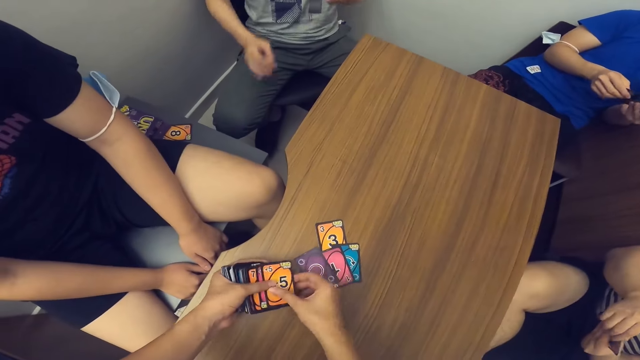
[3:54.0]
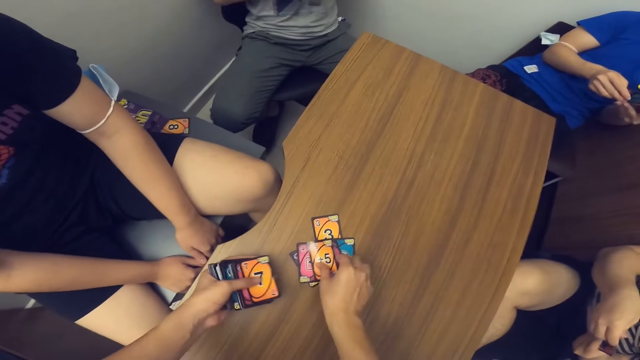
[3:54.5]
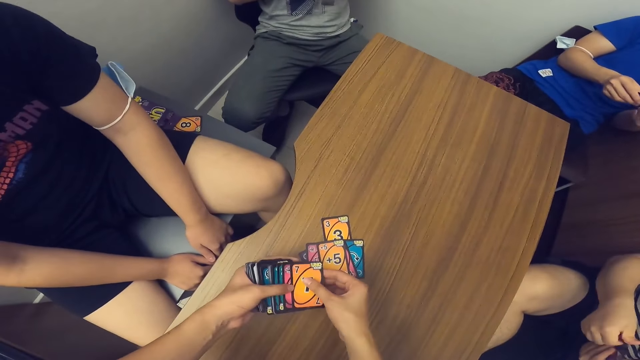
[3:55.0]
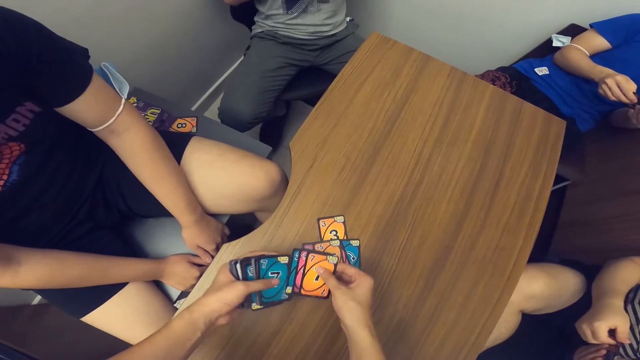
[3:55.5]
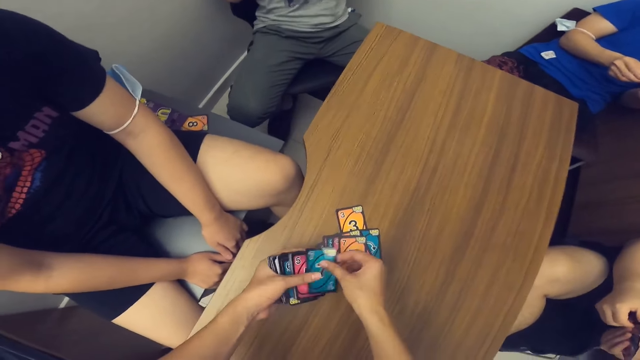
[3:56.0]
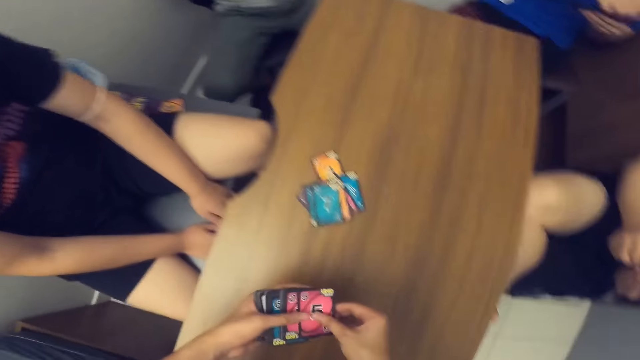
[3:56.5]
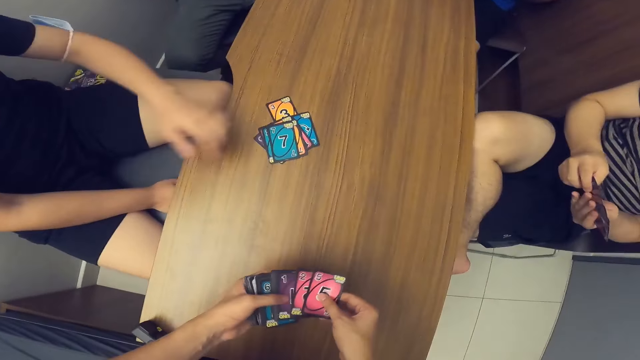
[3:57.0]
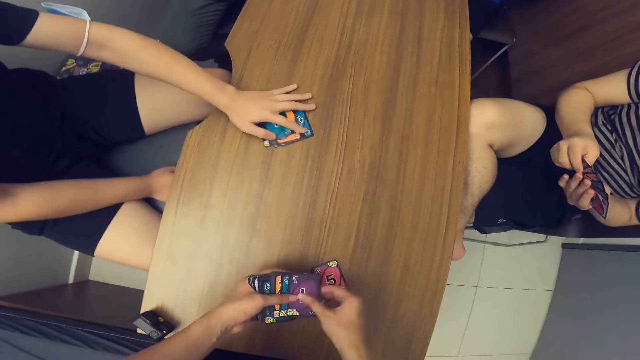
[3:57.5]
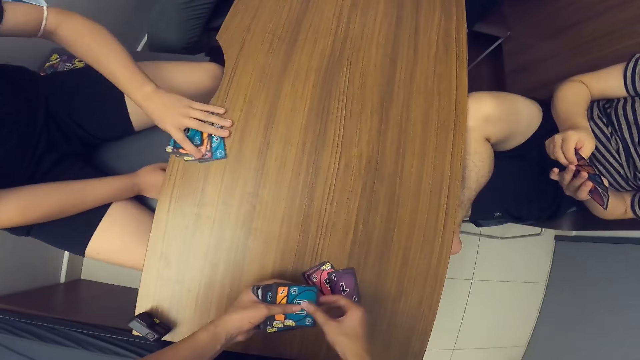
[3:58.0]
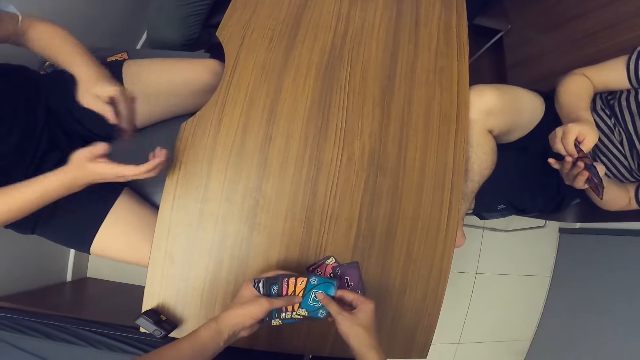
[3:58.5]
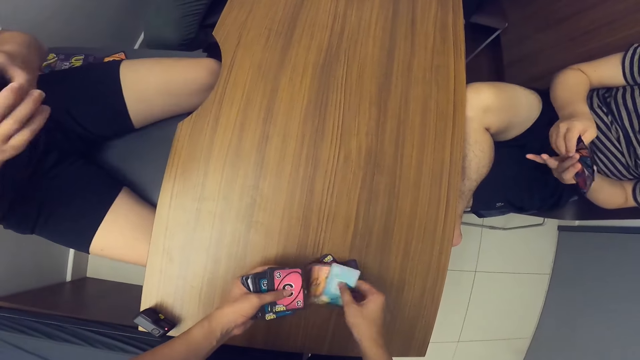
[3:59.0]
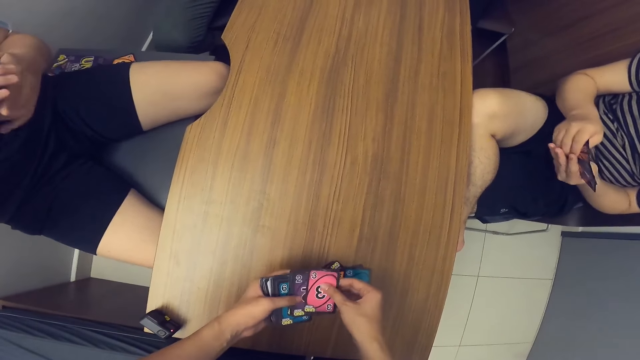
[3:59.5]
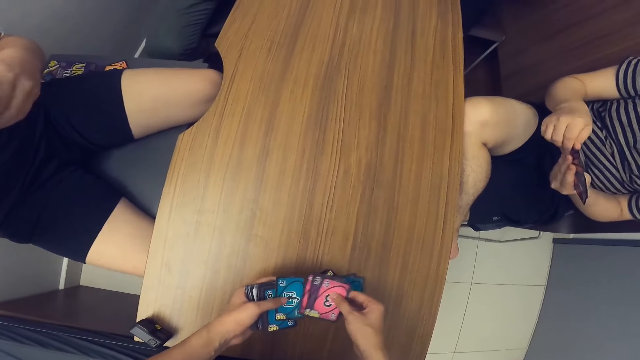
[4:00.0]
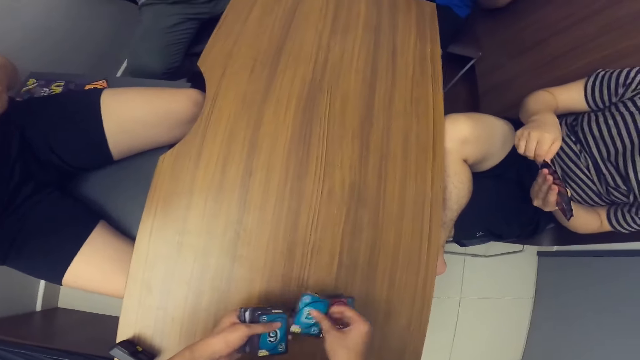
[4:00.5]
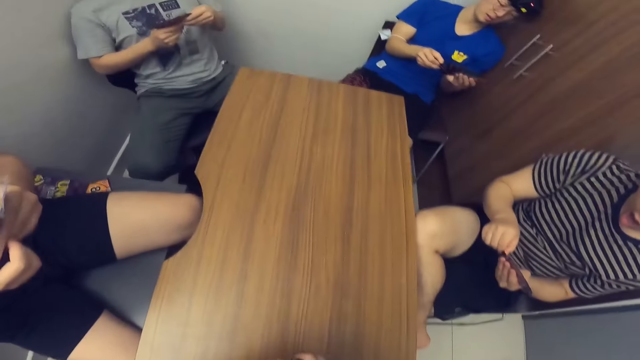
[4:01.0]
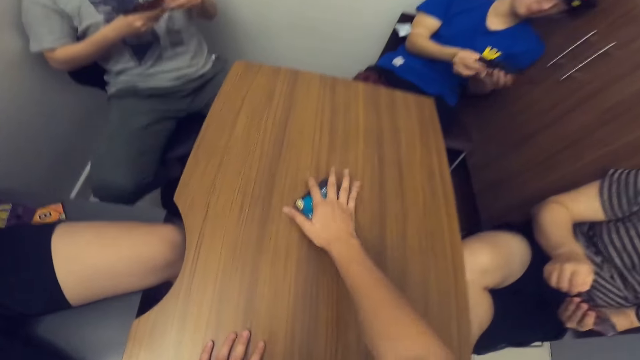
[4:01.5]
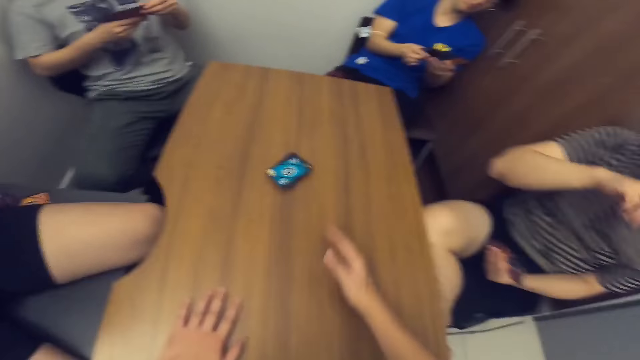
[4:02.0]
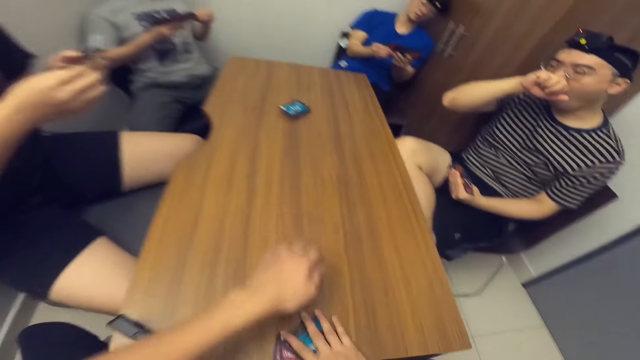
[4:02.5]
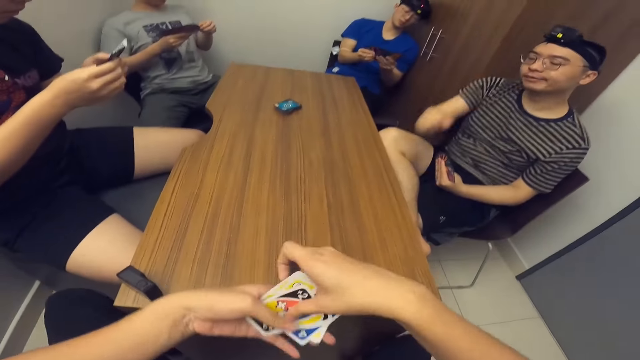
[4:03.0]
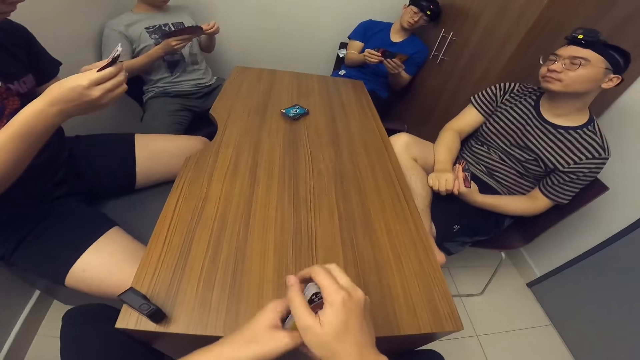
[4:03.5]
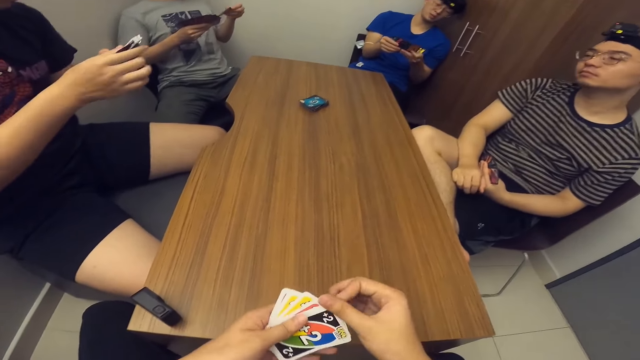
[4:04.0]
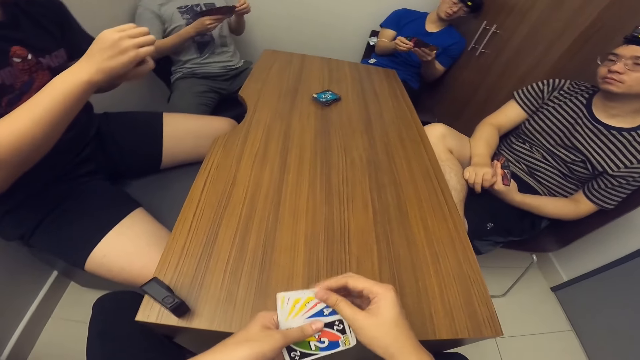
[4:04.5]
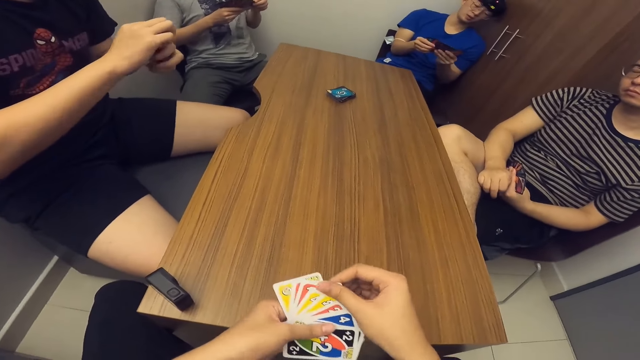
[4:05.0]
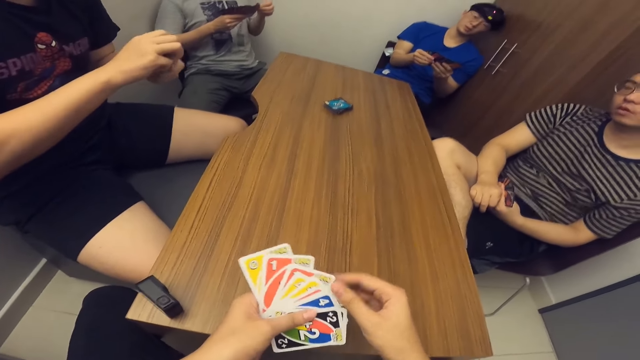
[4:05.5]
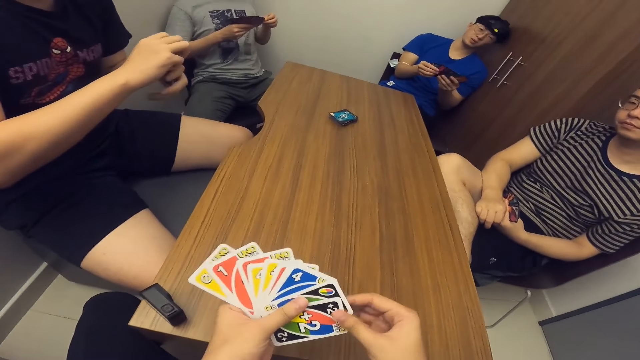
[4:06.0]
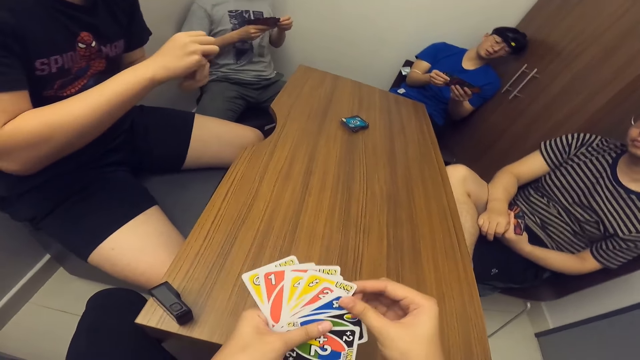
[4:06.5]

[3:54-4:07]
The camera wearer counts cards to himself. A man picks his cards with his left hand. The camera wearer places the deck of cards on the table with his right hand. He sits on a chair. He picks his cards with his right hand. He arranges the cards.

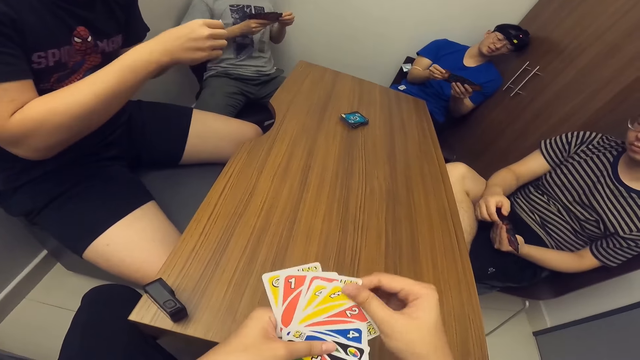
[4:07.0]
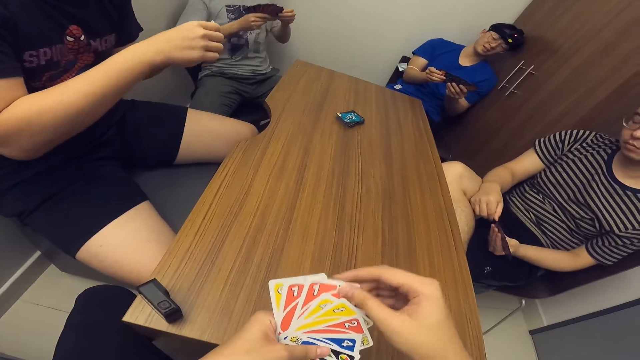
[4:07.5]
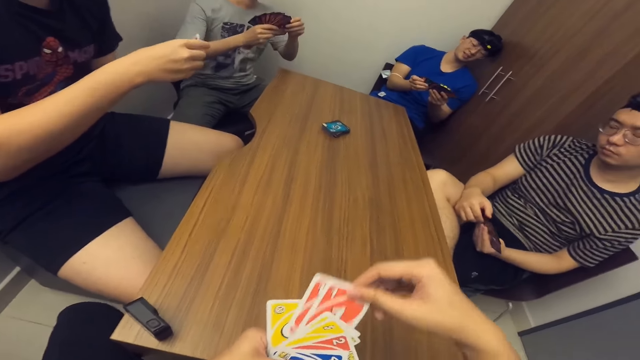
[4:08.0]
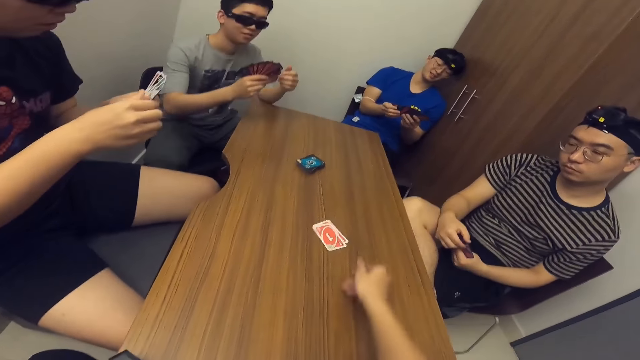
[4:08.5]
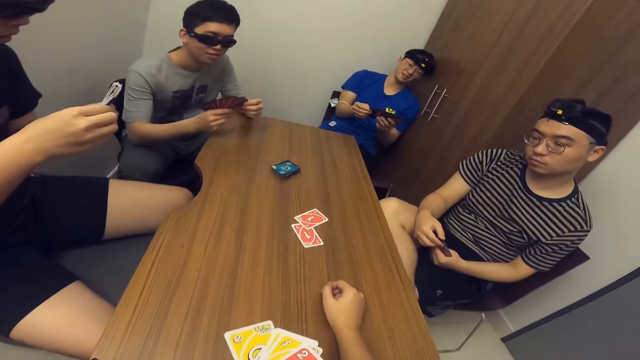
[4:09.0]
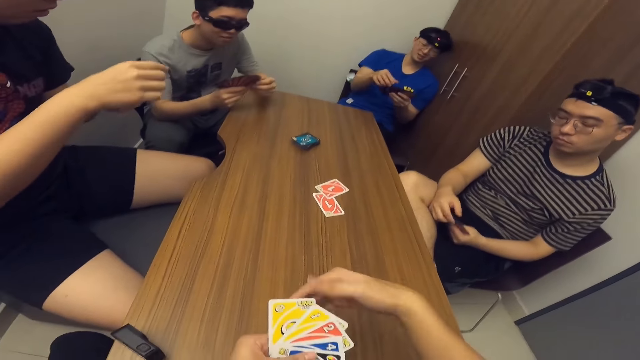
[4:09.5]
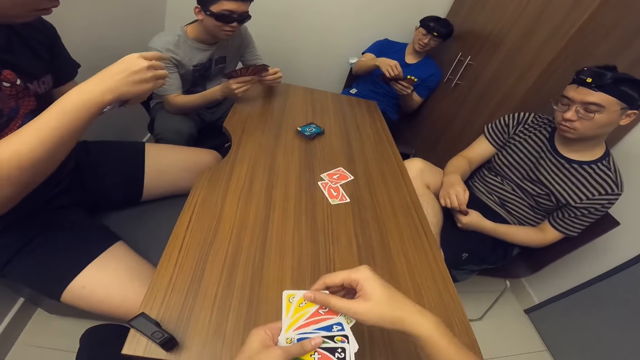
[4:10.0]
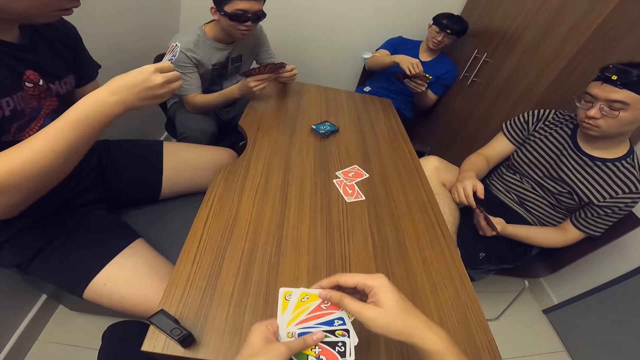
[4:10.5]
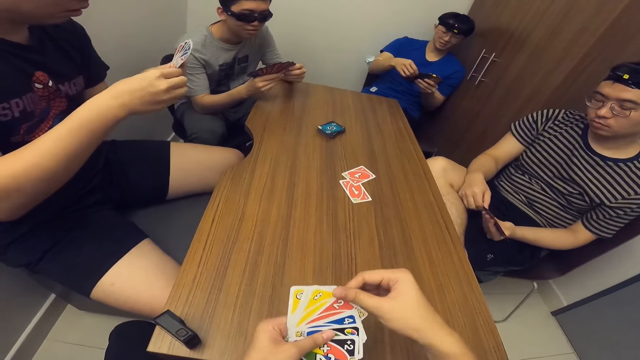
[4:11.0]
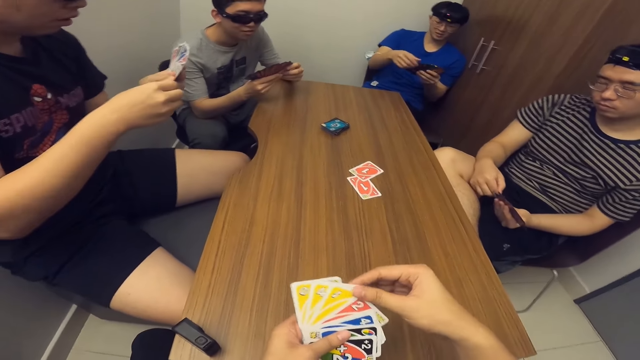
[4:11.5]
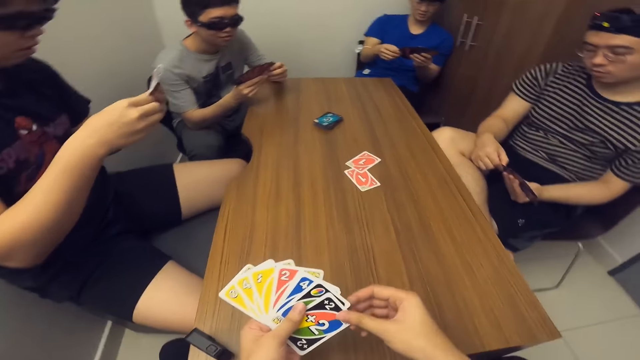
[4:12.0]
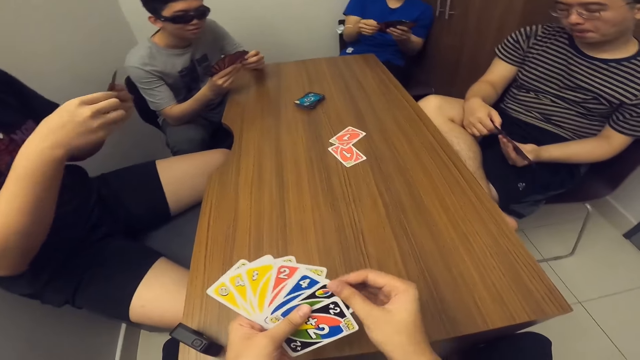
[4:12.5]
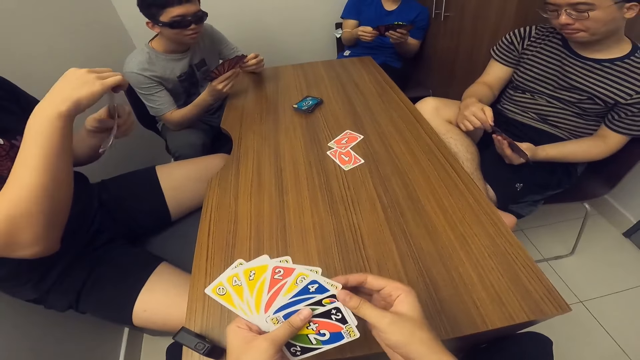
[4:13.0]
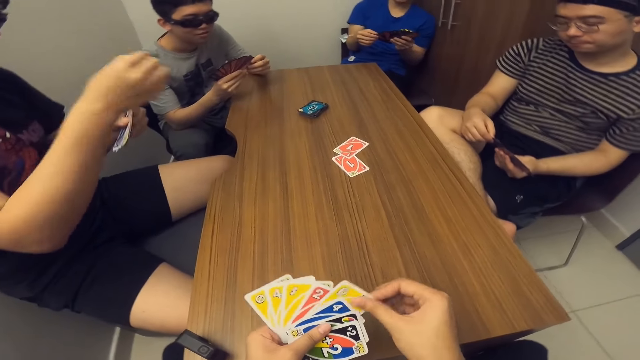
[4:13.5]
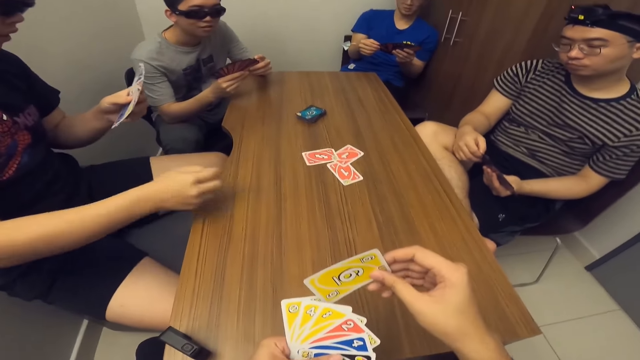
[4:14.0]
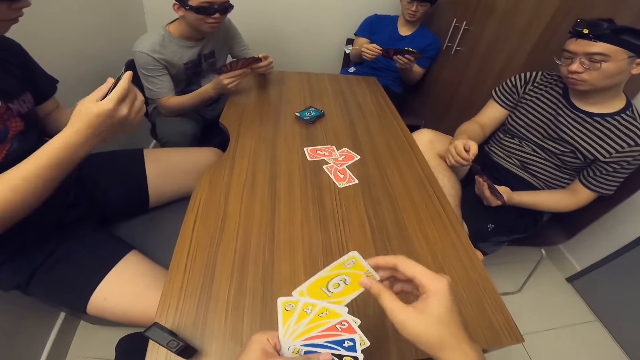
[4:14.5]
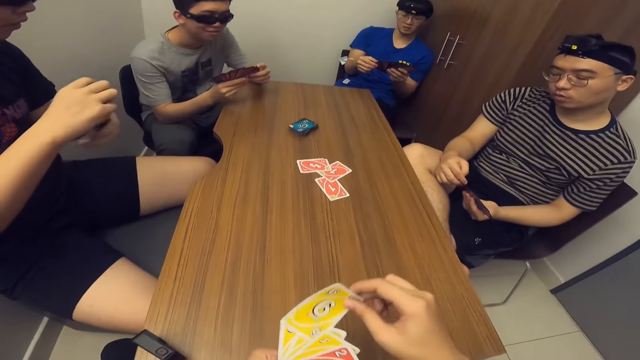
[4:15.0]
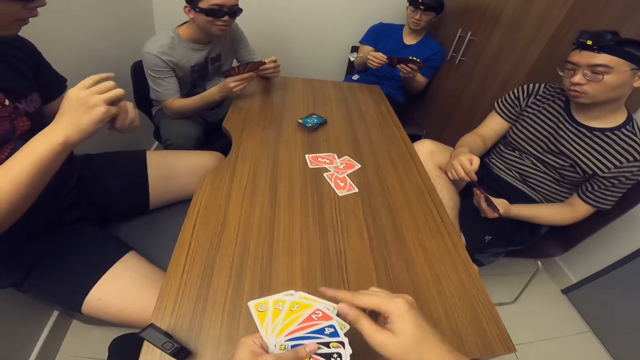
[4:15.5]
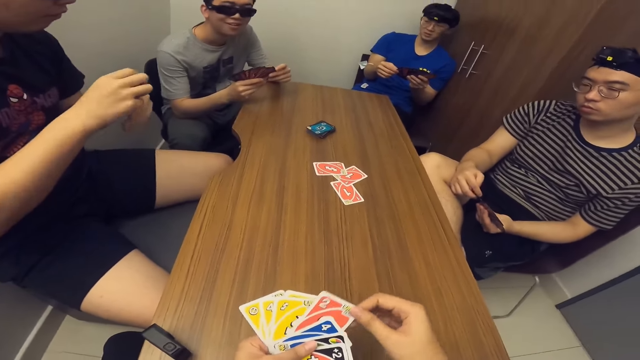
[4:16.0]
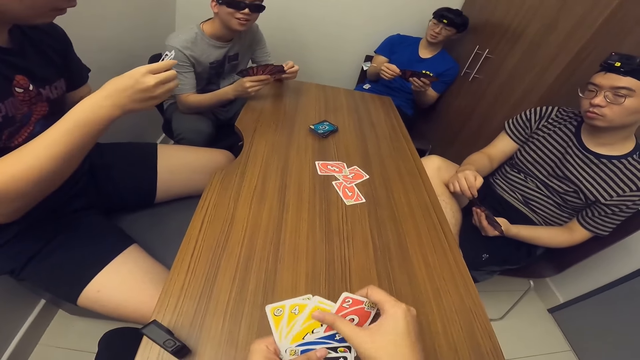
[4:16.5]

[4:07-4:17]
The camera wearer drops two cards on the table with his right hand. A man drops a card on the table with his right hand.
